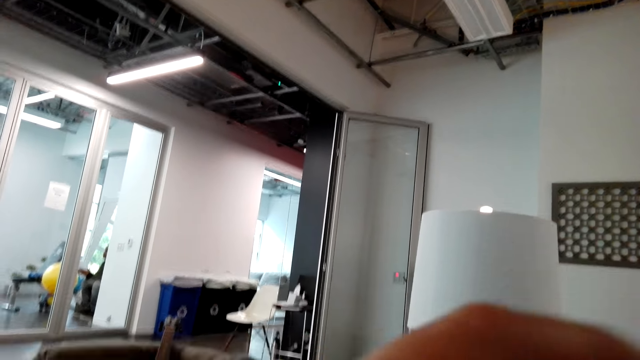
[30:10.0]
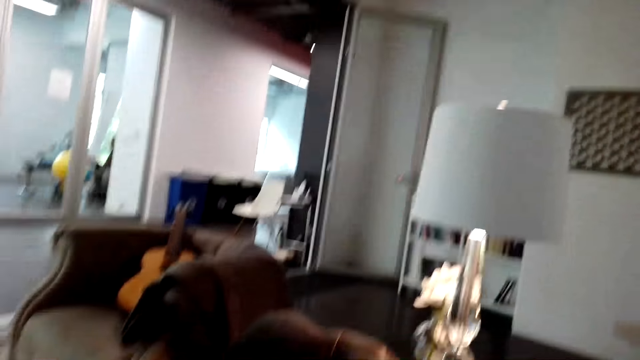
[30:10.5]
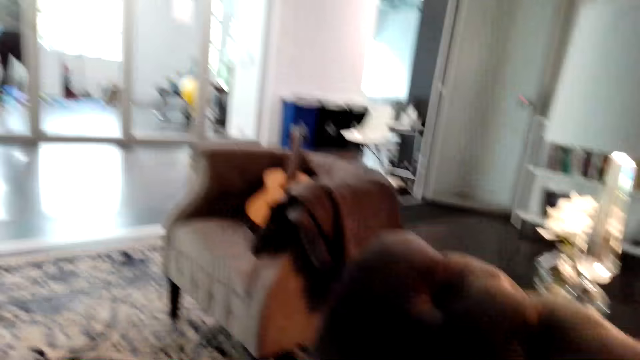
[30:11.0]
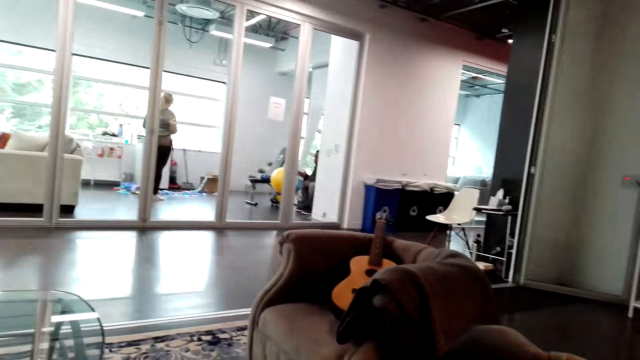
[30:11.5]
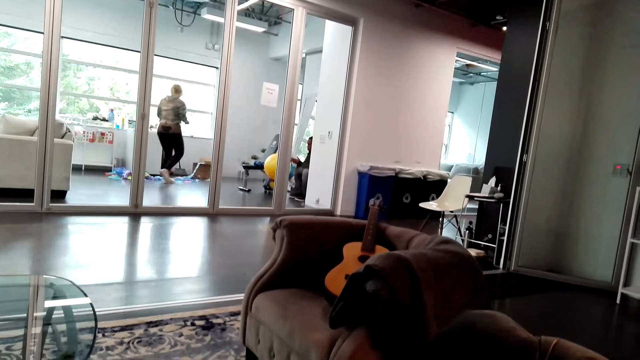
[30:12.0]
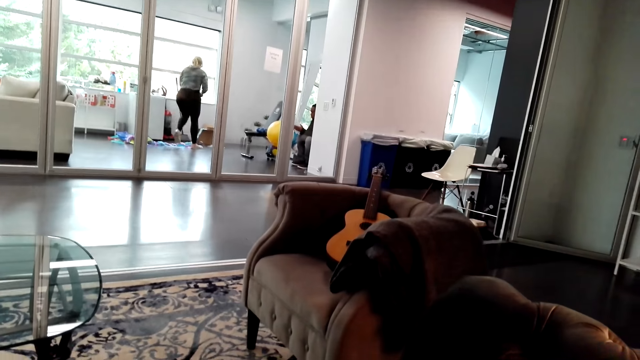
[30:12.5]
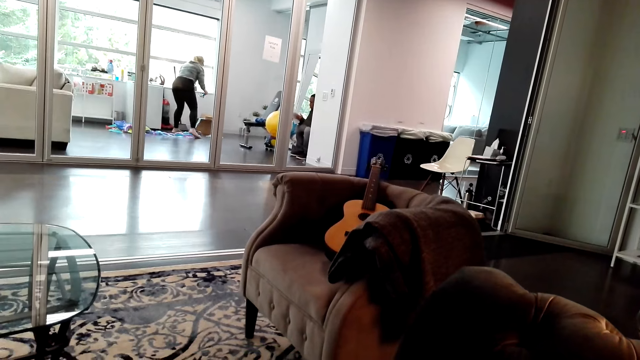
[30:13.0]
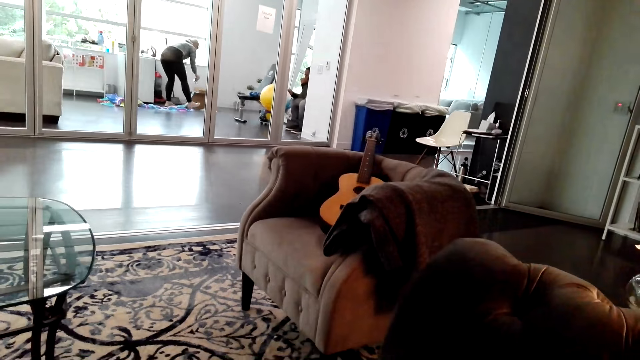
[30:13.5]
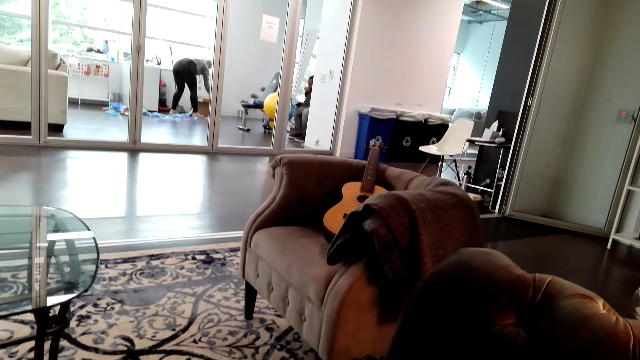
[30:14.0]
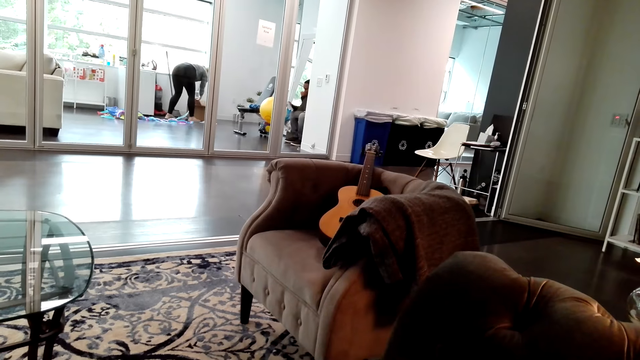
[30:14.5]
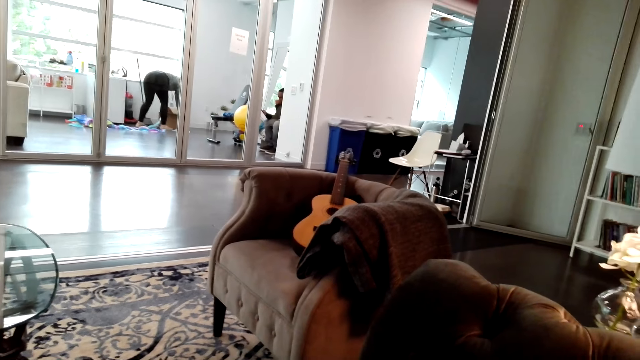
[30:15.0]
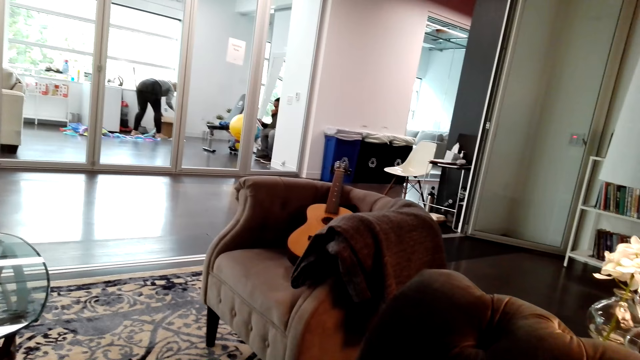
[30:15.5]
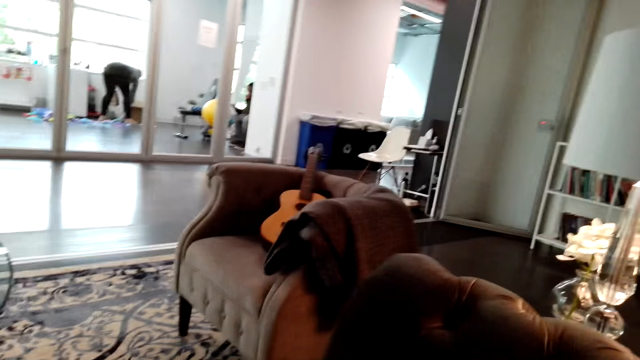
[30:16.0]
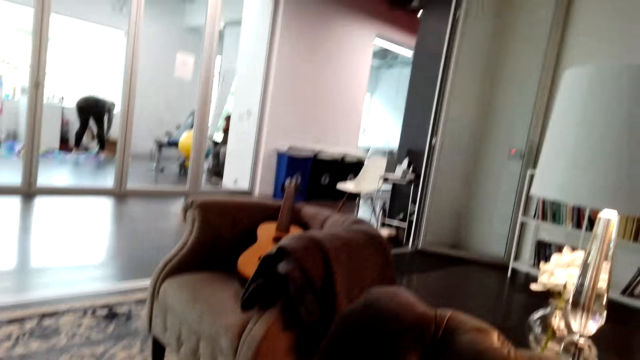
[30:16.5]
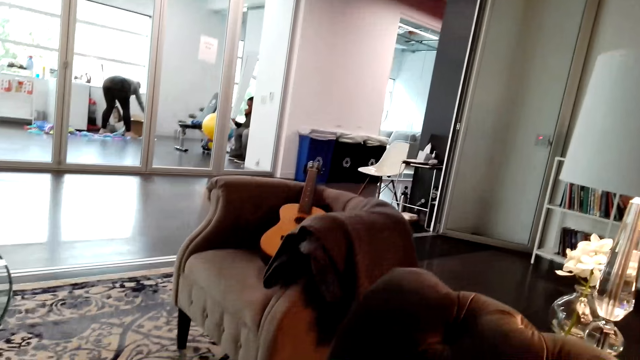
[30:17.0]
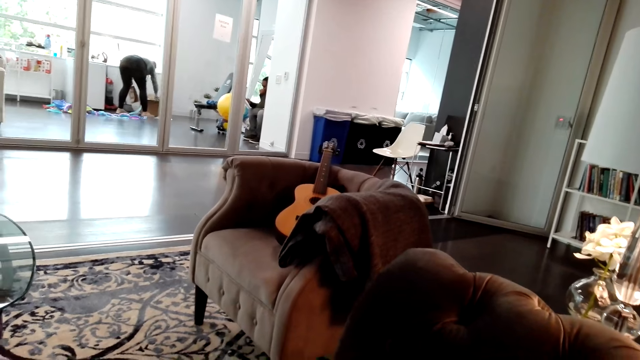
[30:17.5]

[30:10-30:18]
A person talks with the camera wearer.

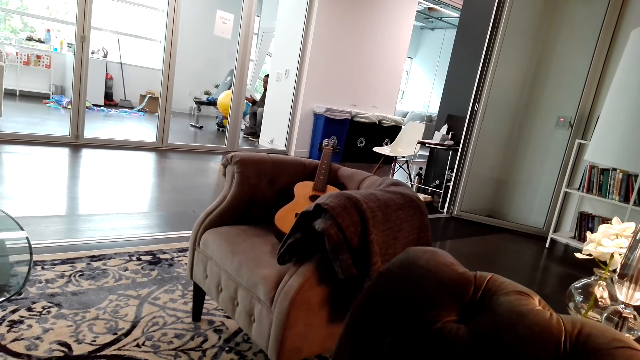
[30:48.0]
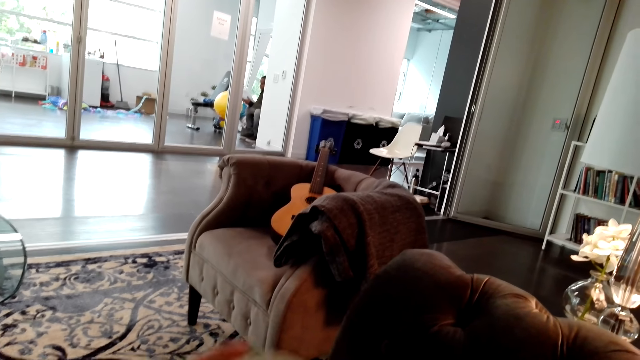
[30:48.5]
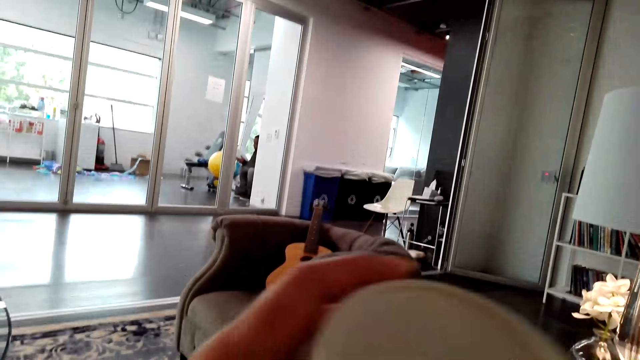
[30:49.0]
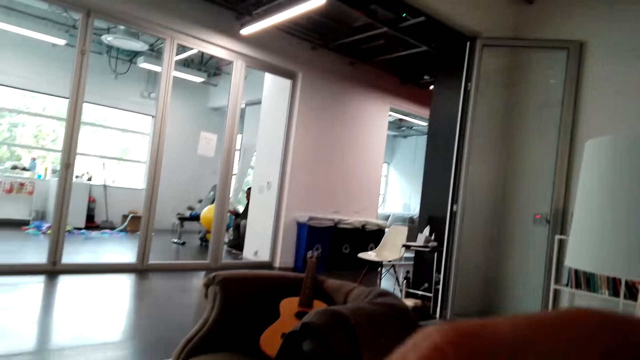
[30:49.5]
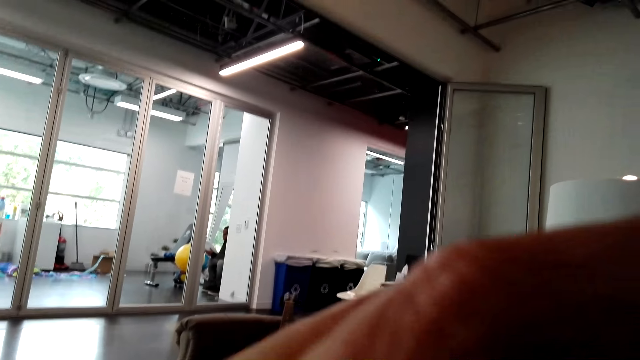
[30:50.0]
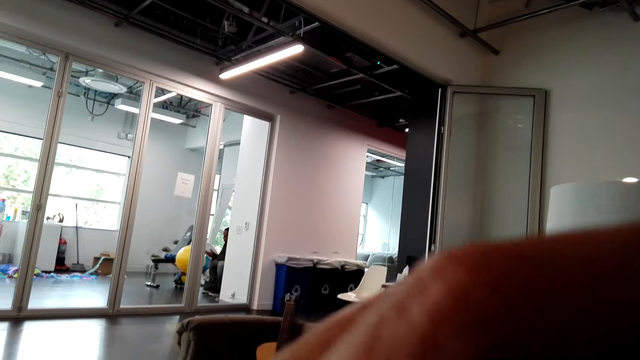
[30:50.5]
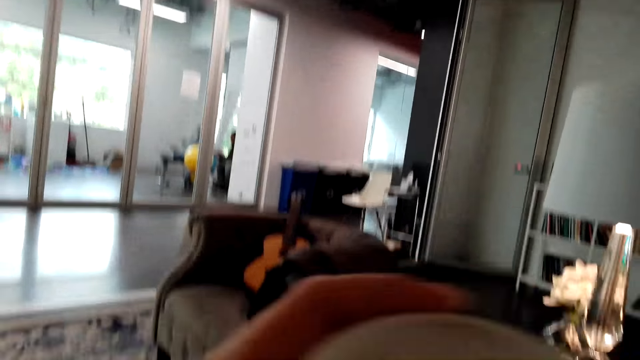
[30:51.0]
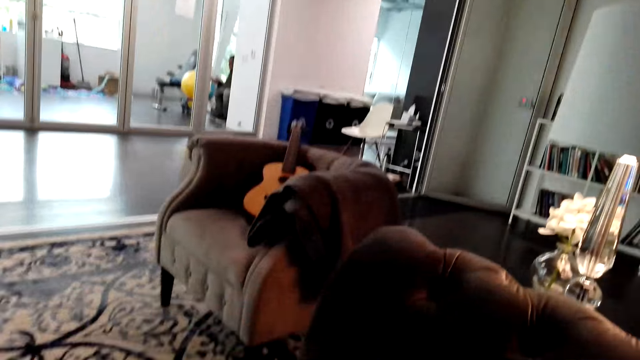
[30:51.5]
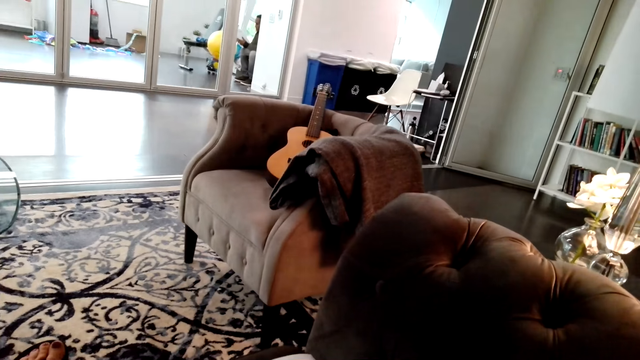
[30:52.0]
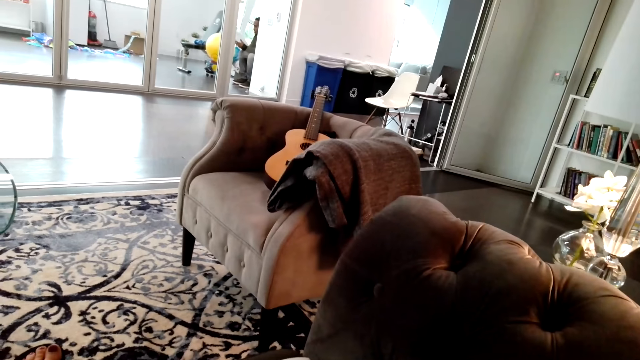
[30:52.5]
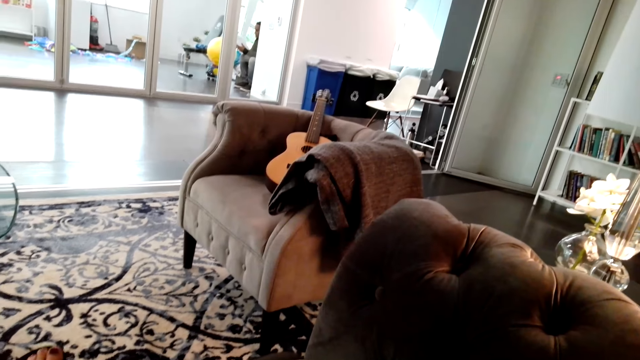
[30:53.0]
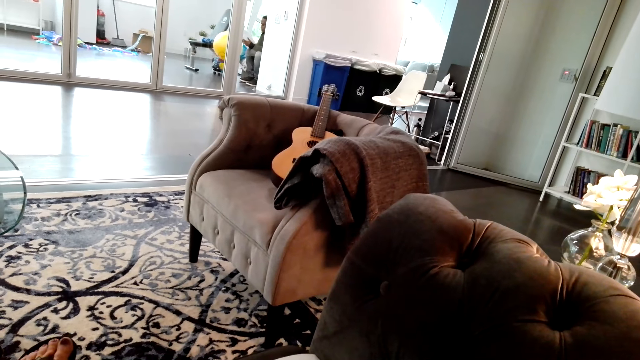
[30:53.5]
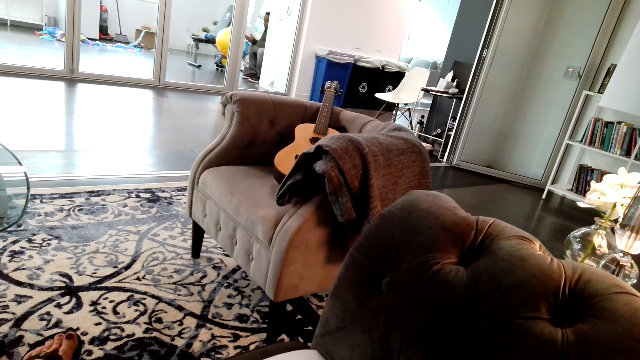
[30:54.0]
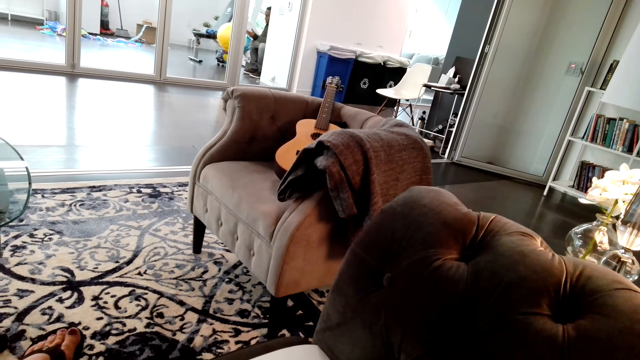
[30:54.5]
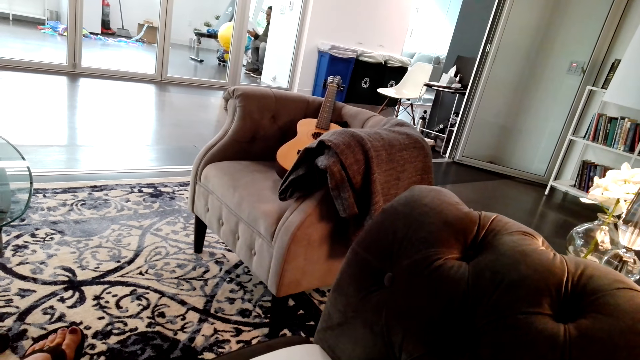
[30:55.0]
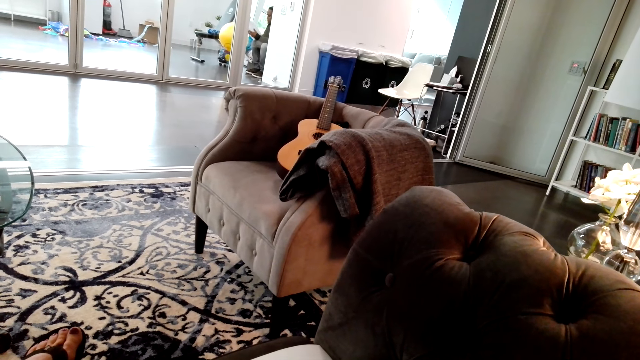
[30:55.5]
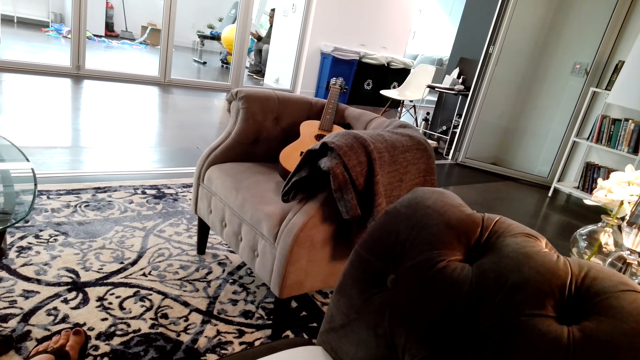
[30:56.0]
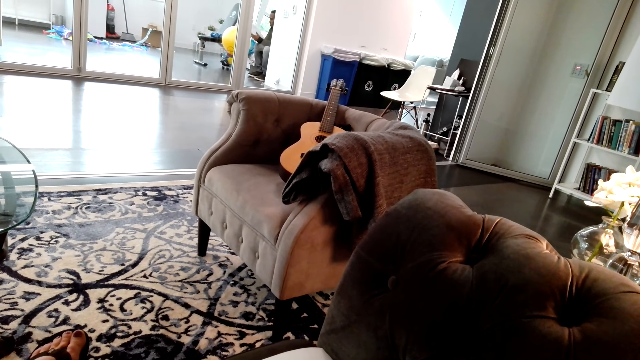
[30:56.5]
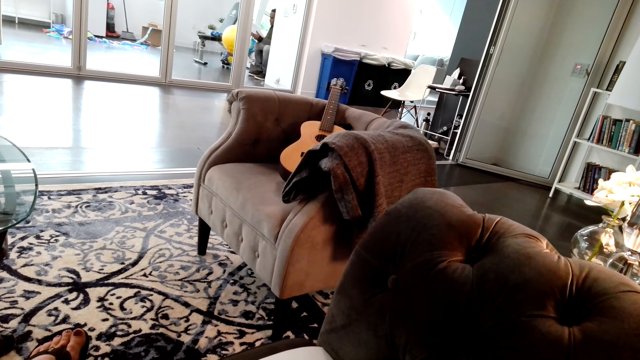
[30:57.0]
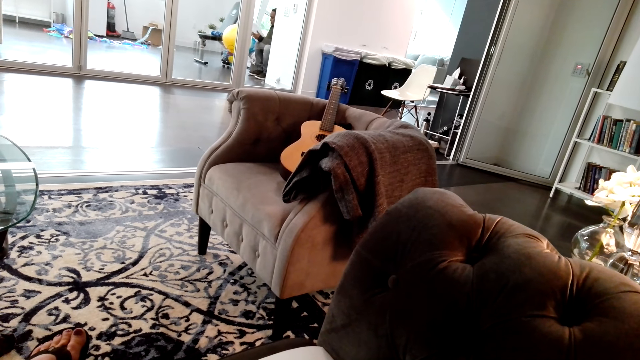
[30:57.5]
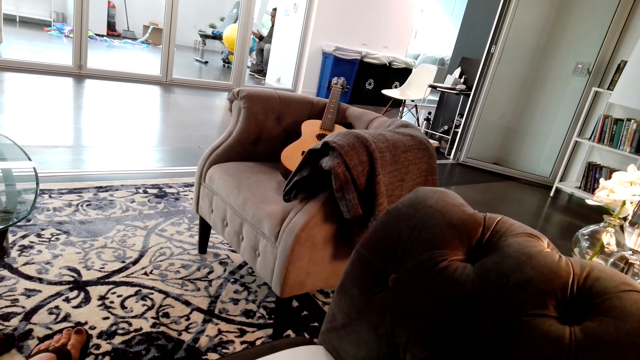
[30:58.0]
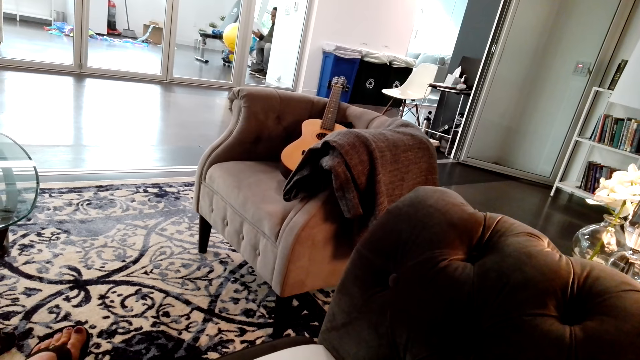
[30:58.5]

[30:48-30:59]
The camera wearer drinks tea. A person talks with the camera wearer.

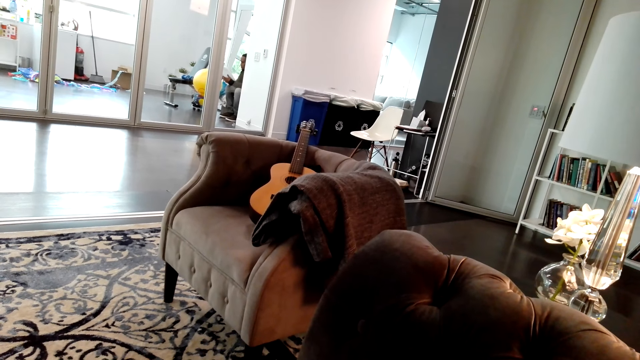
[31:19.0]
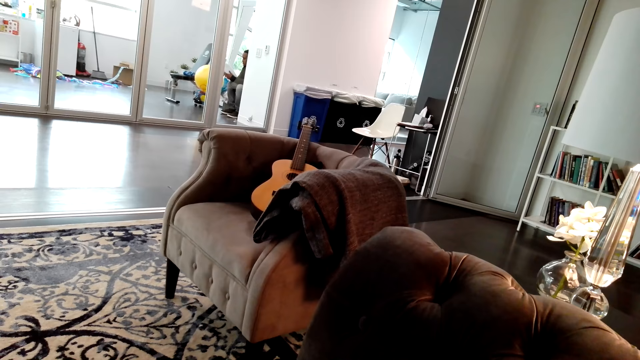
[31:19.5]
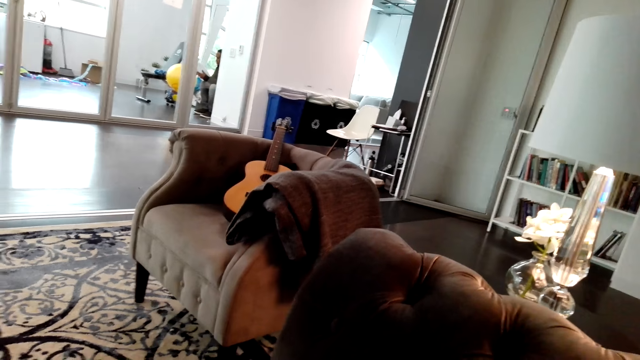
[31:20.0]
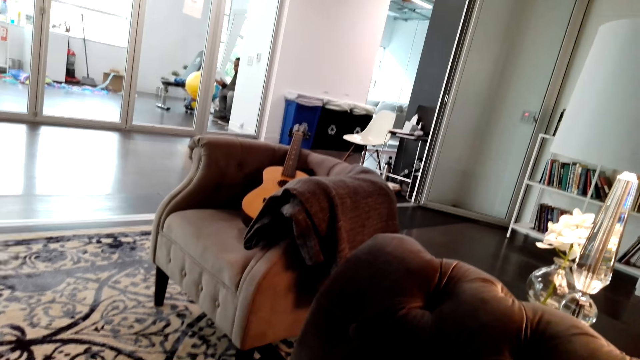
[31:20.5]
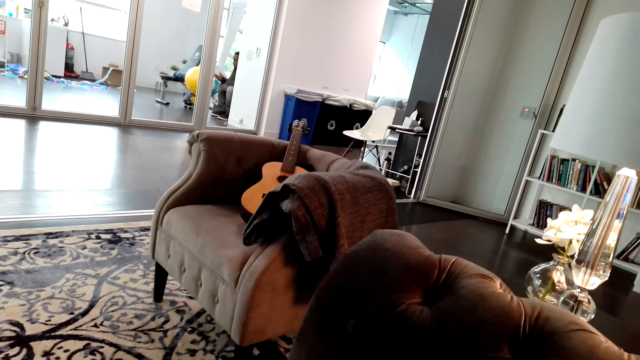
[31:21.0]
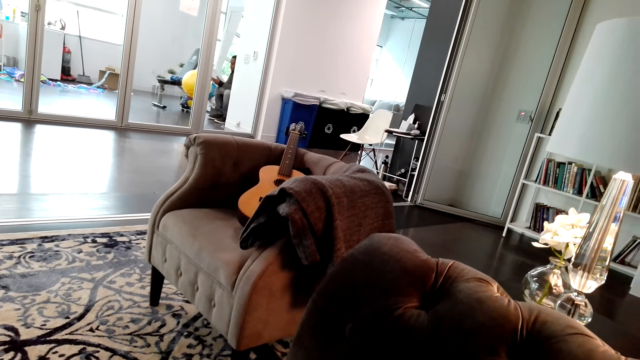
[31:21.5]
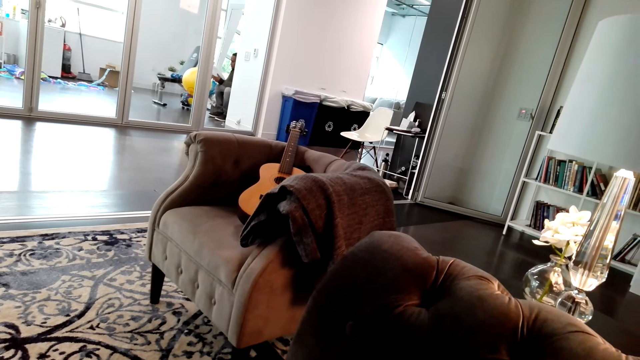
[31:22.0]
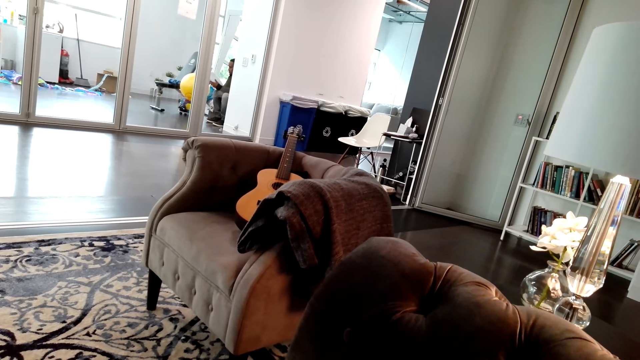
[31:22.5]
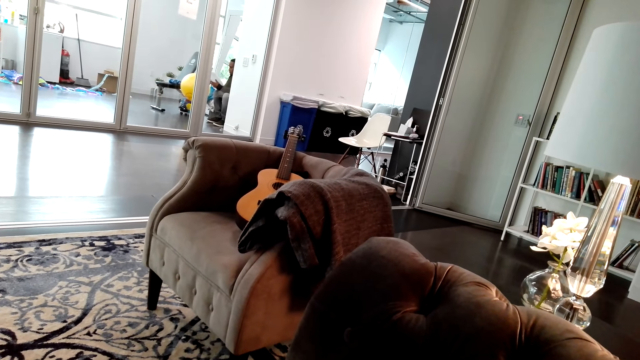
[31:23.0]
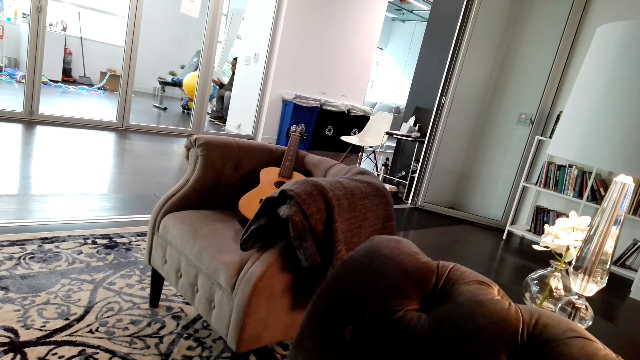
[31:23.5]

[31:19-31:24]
The camera wearer talks with a person through the phone. The person talks with the camera wearer.
